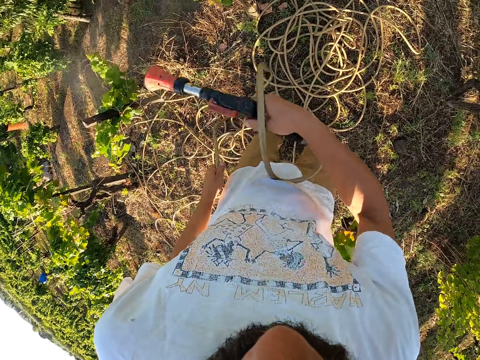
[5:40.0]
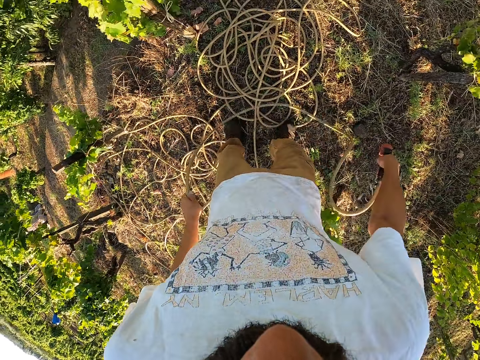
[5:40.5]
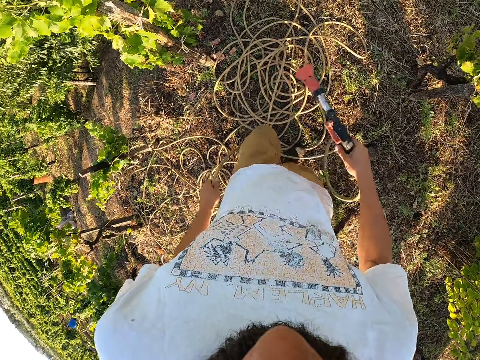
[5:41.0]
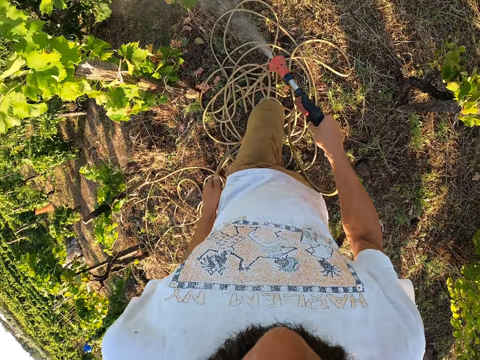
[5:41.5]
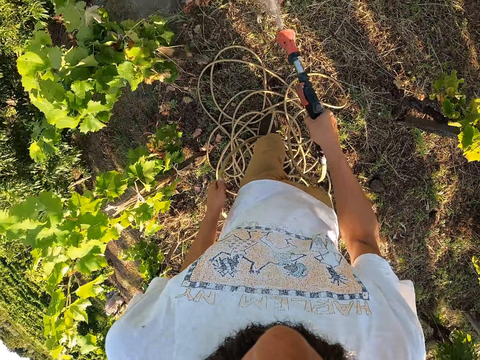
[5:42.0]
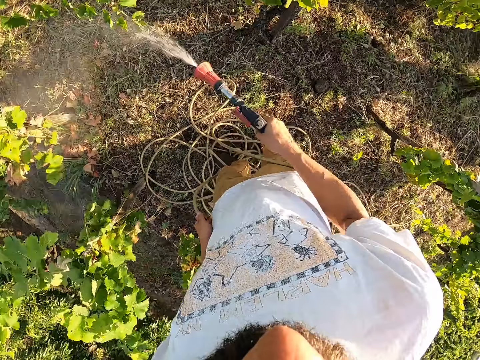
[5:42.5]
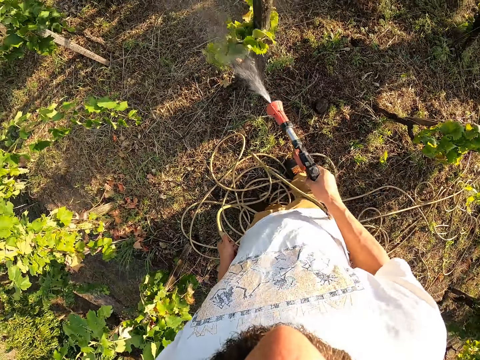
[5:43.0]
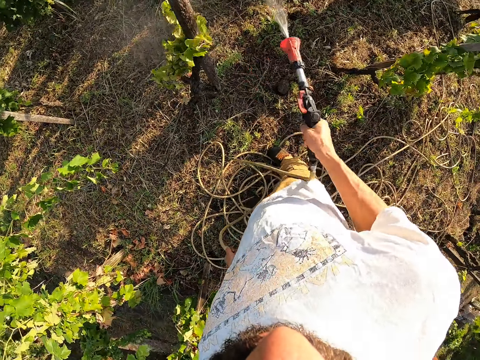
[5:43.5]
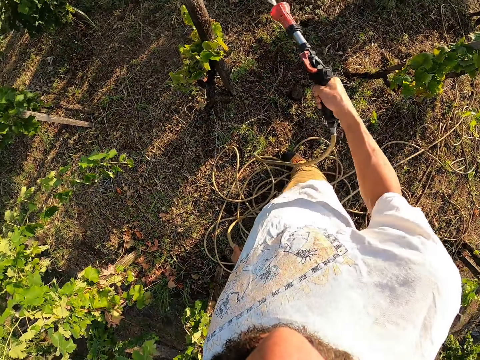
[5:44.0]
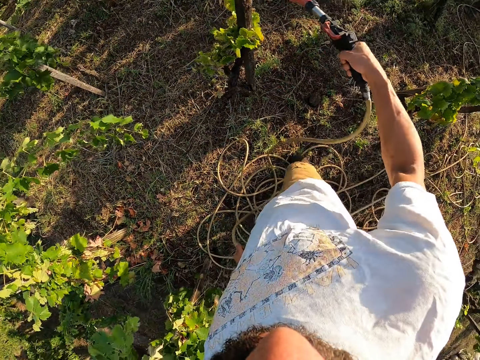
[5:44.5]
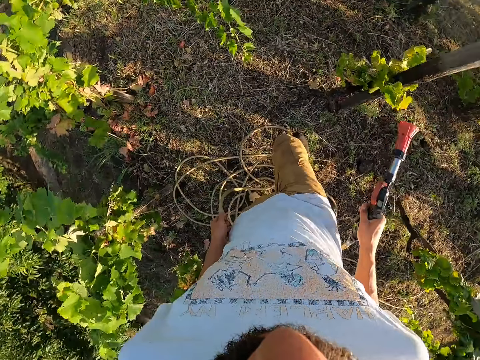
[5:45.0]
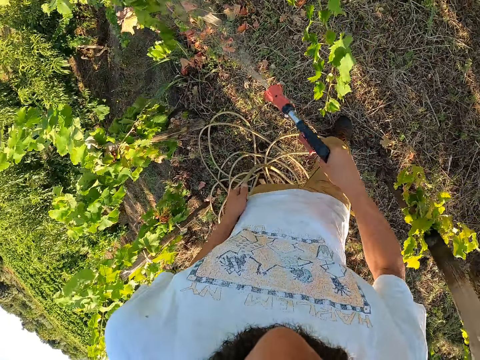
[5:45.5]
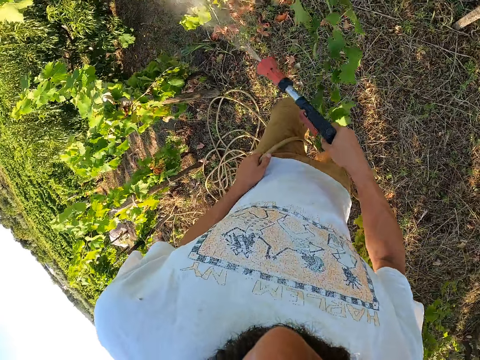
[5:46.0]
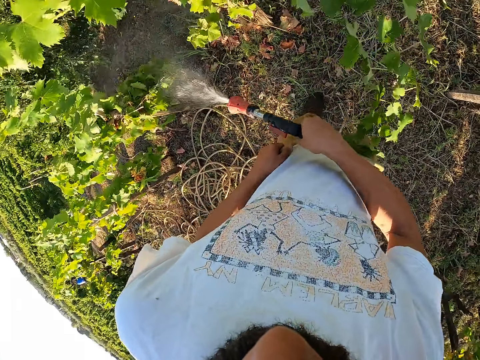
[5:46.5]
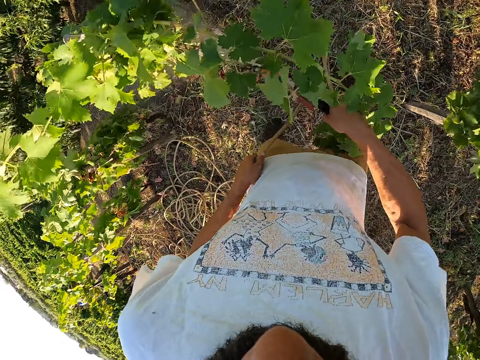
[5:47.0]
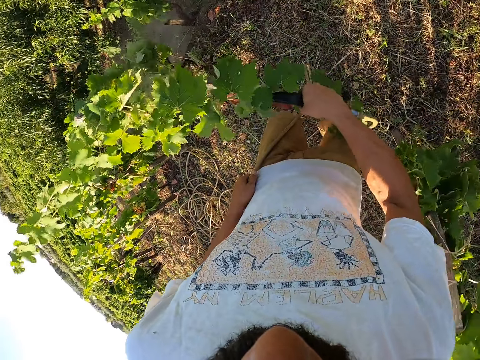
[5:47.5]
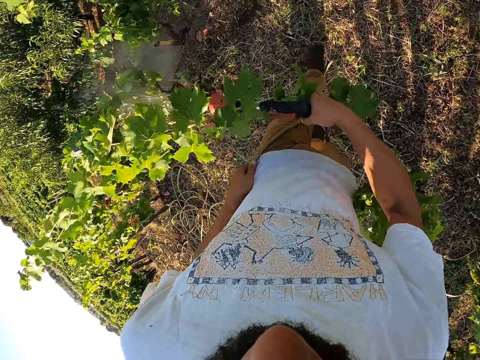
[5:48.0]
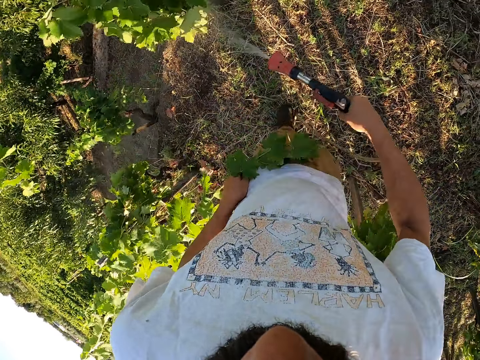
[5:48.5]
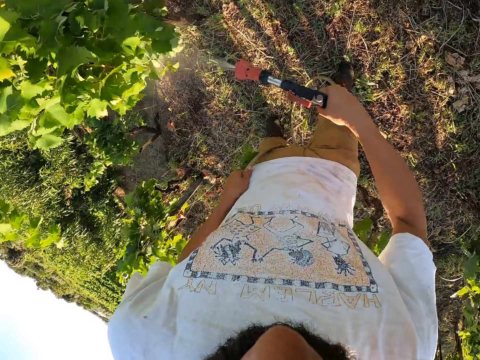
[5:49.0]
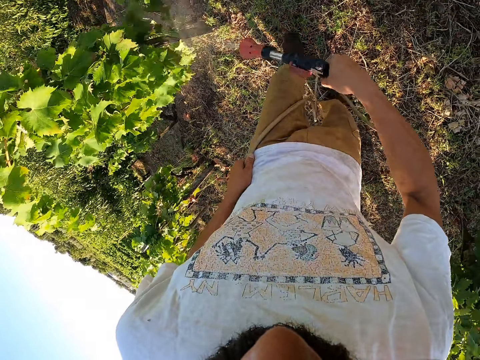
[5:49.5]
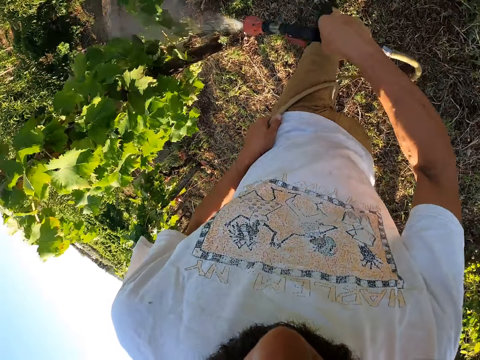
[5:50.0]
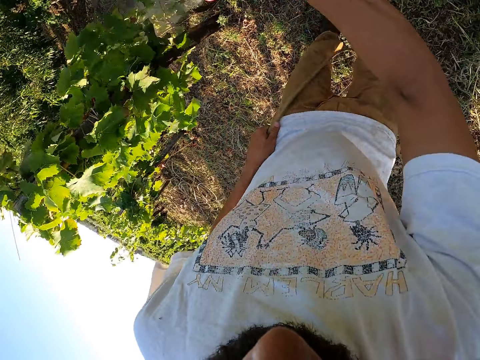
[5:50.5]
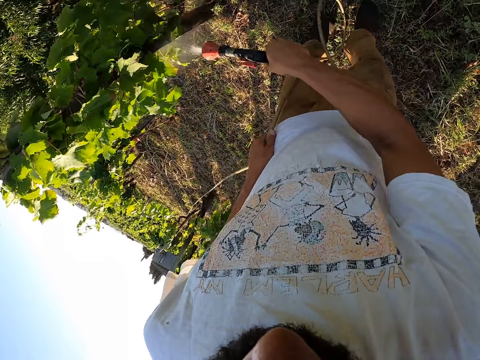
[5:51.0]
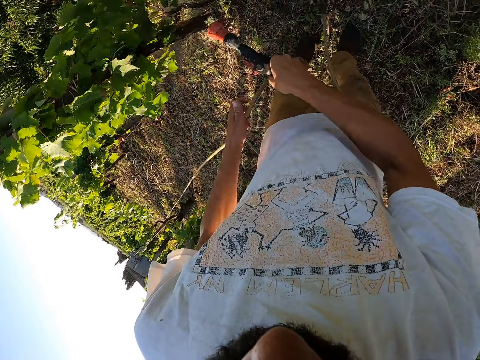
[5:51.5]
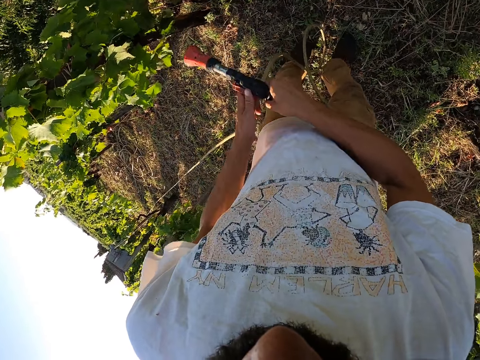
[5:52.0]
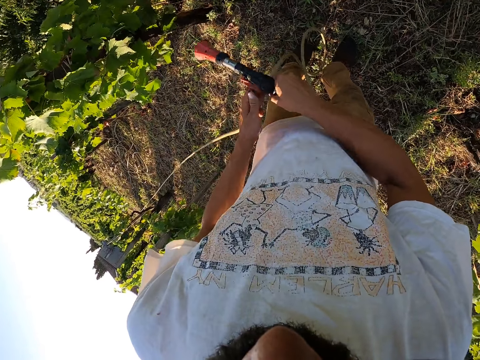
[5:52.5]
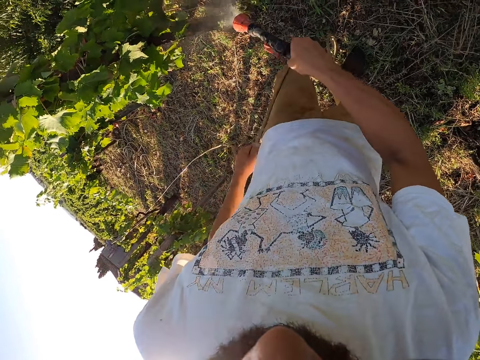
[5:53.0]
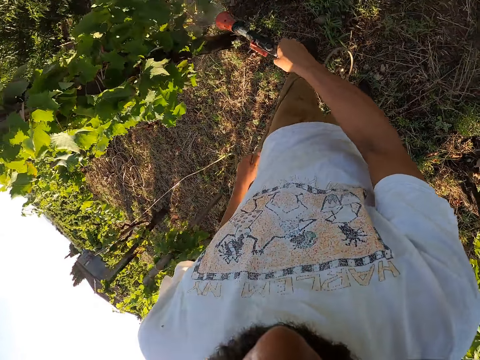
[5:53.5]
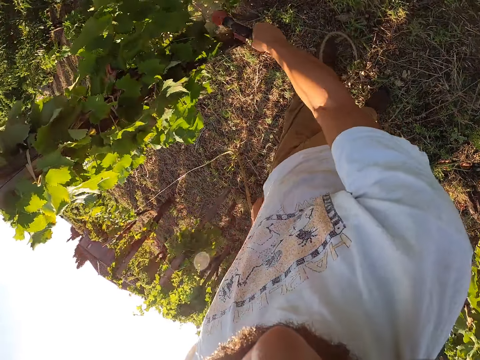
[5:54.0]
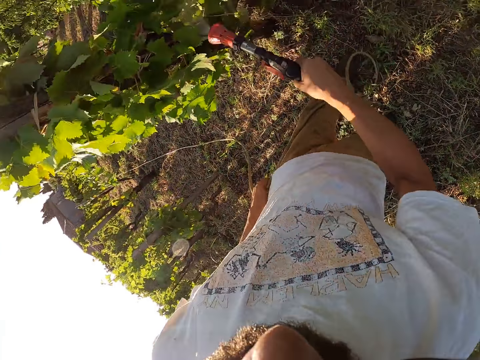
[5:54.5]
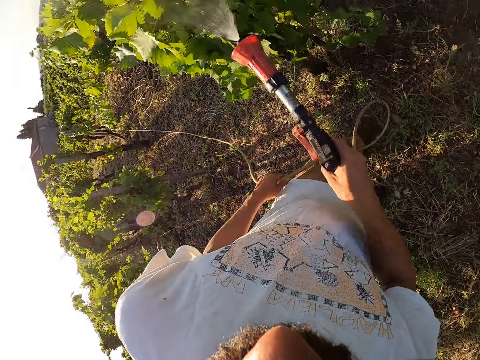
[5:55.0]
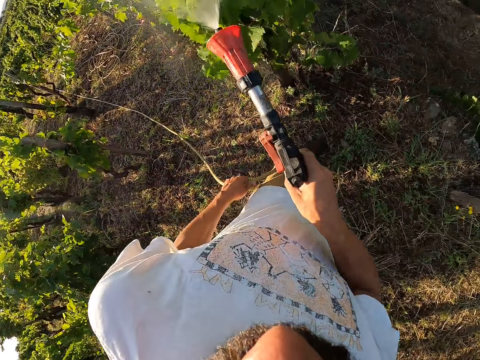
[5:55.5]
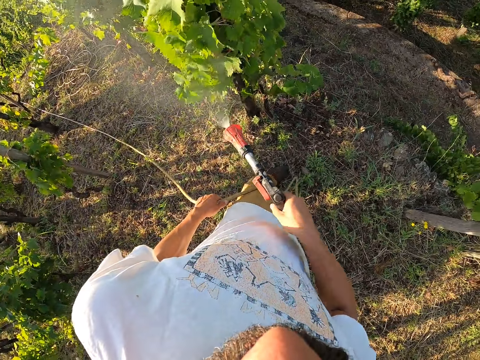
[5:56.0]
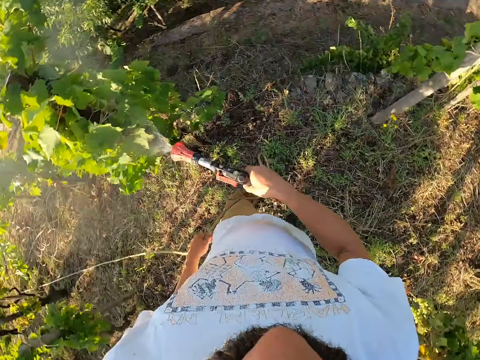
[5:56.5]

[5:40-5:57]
The camera wearer adjusts the hose tap with his left hand. He removes his hand from the hose tap. He holds the hose with his left hand. He sprays the plant with a garden hose nozzle sprayer.

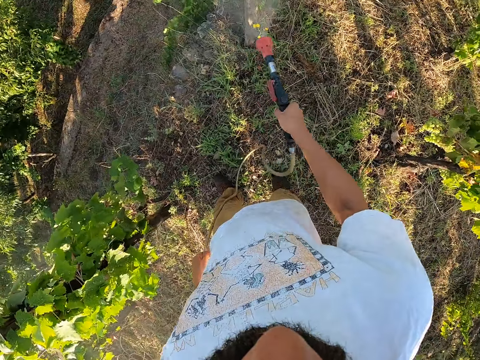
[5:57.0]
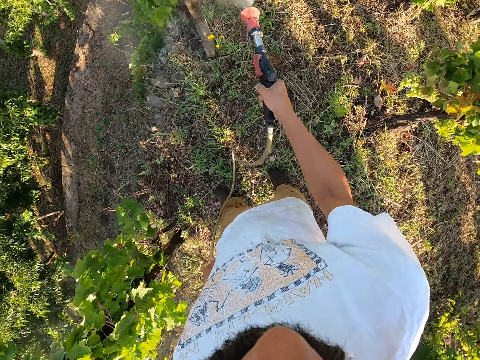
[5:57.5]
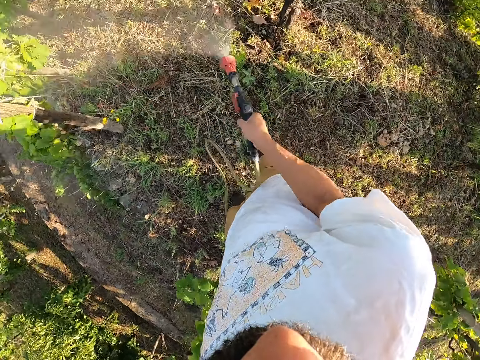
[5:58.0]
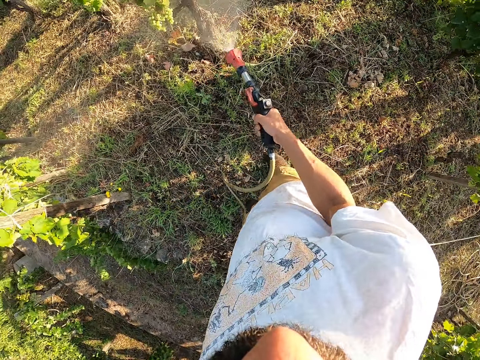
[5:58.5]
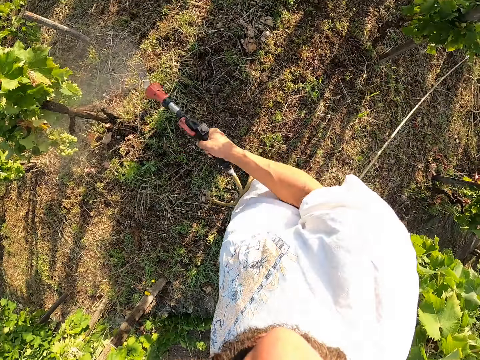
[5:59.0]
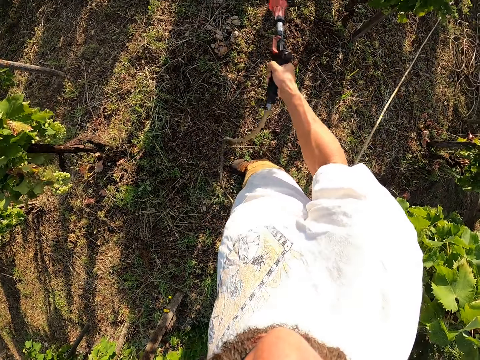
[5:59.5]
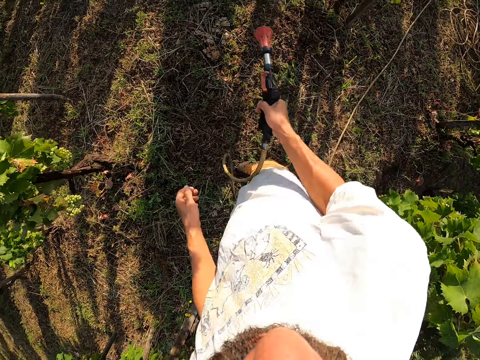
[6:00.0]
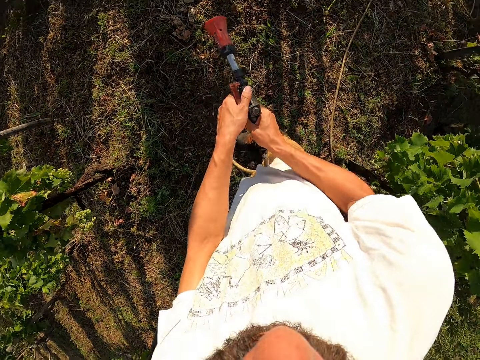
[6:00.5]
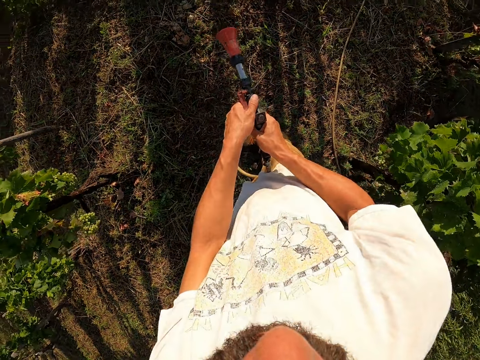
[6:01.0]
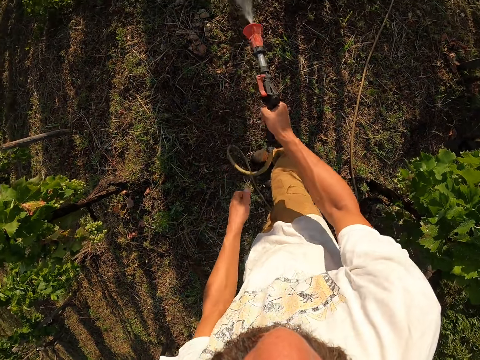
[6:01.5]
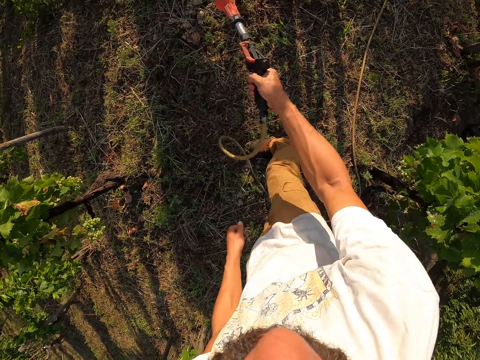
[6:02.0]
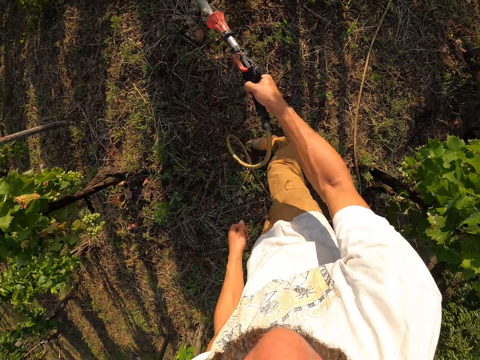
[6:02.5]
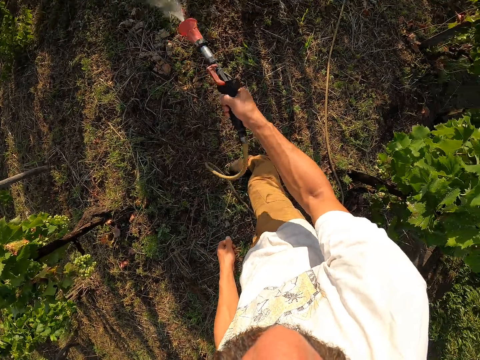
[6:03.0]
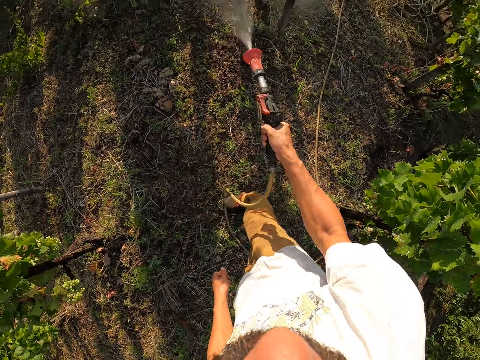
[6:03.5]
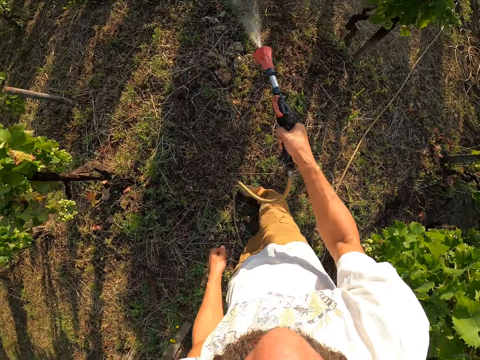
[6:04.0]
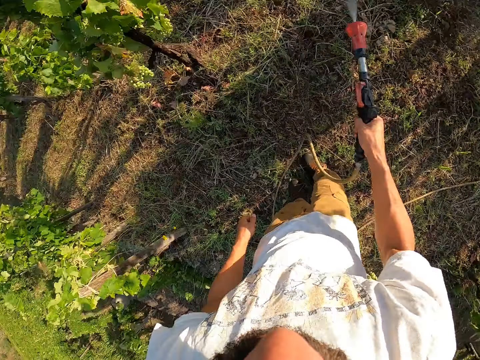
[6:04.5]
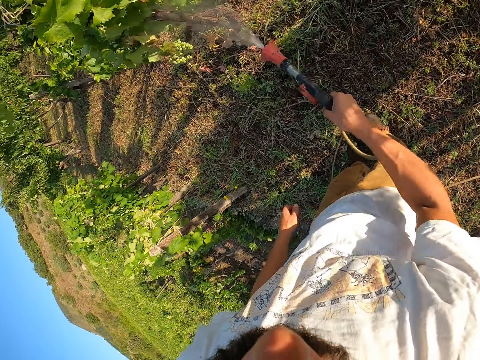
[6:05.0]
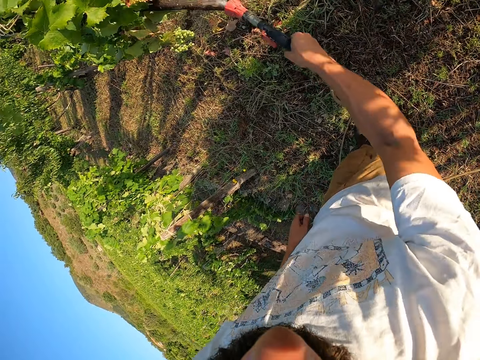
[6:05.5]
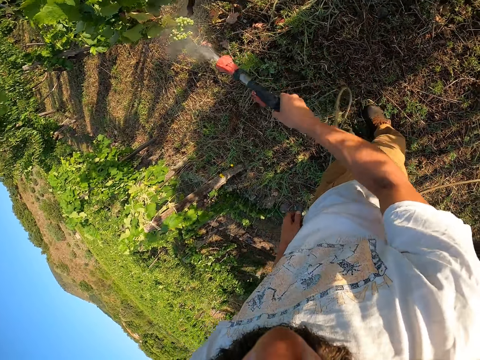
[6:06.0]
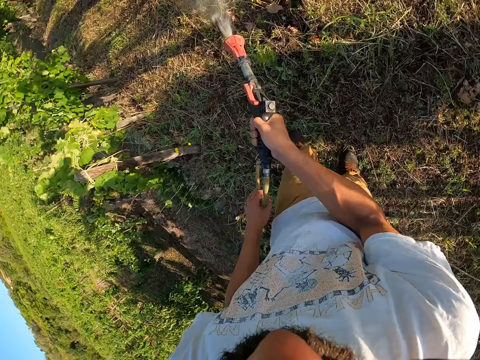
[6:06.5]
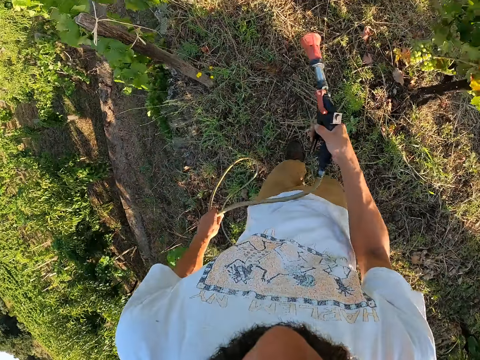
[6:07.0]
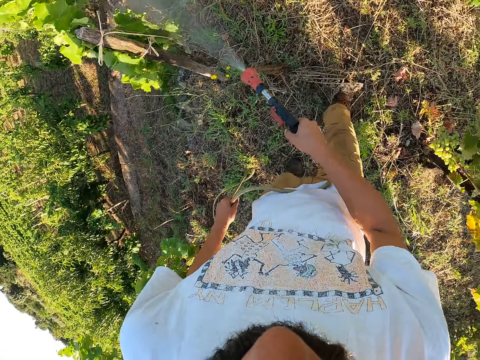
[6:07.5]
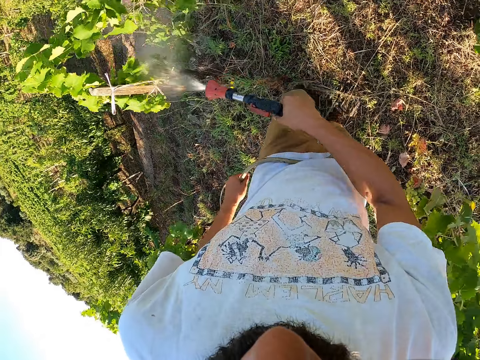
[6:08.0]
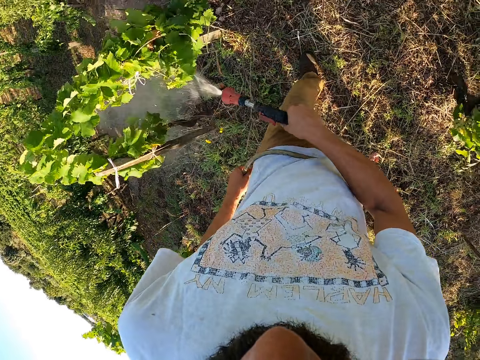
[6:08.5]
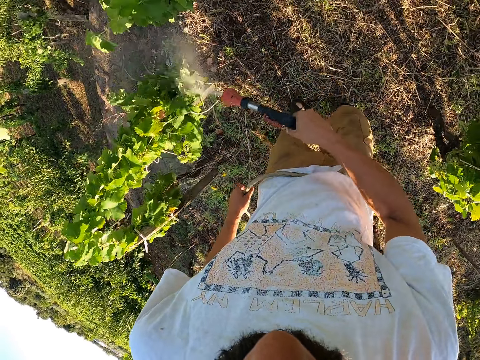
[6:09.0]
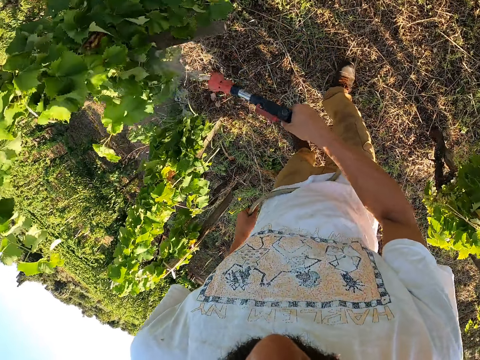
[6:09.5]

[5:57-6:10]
The camera wearer removes his left hand from the hose. He adjusts the hose tap with his left hand. He sprays the plant with a garden hose nozzle sprayer. He removes his hand from the hose tap. He holds the hose with his left hand.
